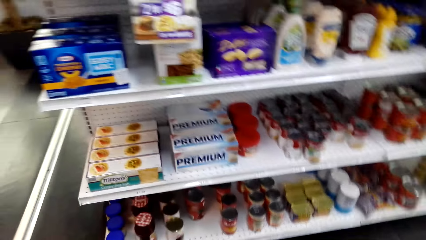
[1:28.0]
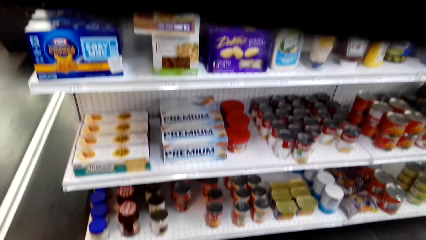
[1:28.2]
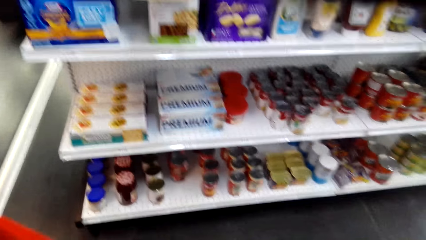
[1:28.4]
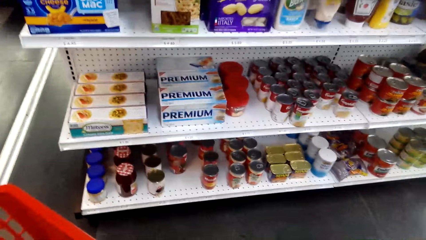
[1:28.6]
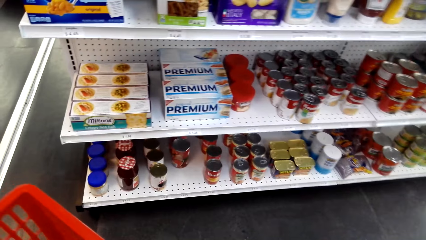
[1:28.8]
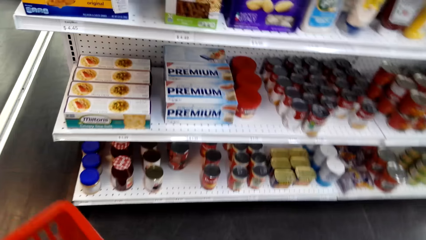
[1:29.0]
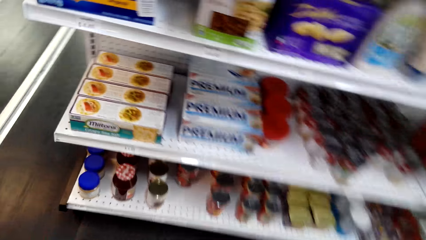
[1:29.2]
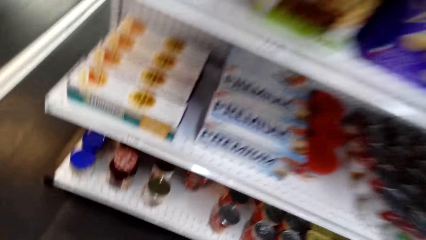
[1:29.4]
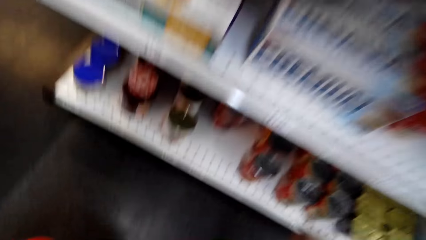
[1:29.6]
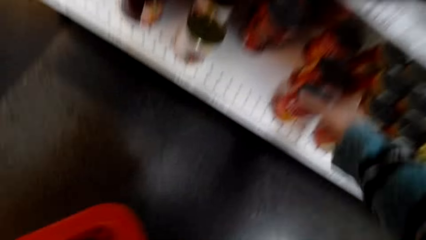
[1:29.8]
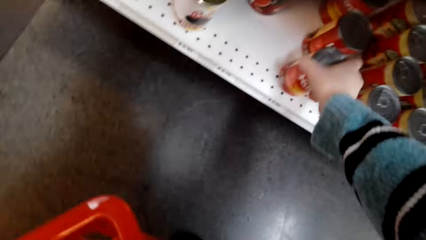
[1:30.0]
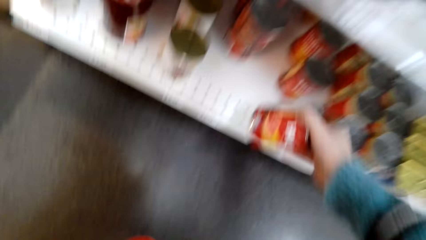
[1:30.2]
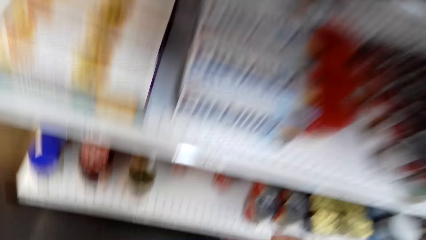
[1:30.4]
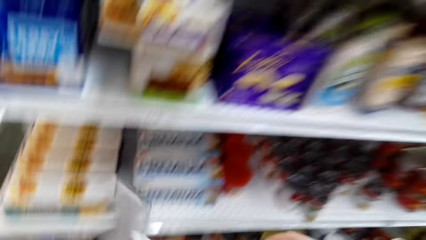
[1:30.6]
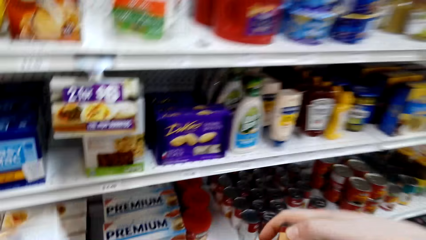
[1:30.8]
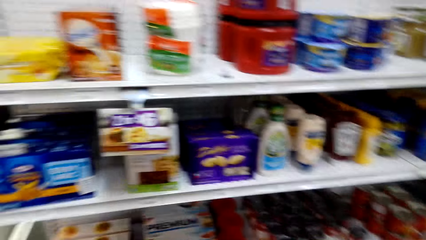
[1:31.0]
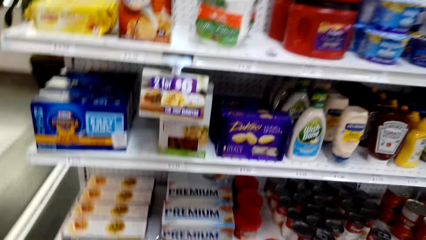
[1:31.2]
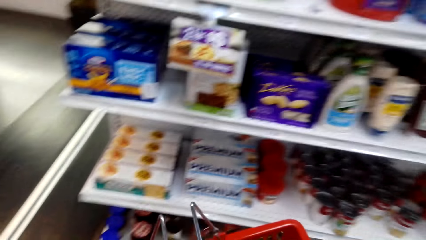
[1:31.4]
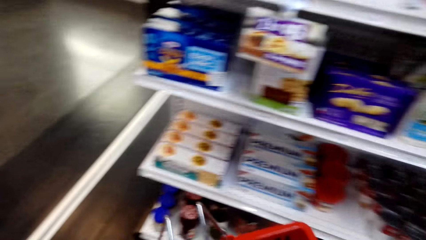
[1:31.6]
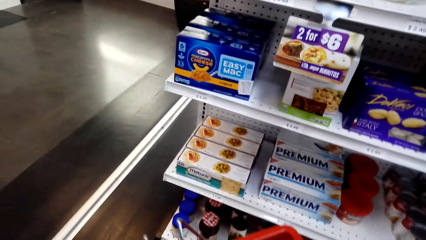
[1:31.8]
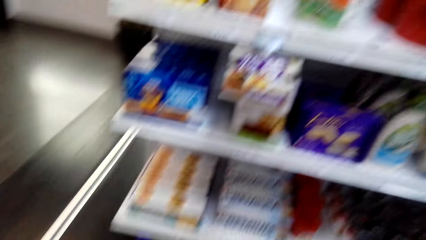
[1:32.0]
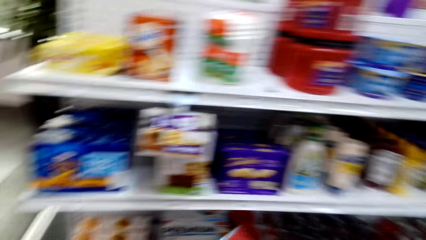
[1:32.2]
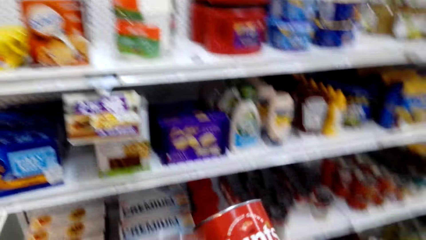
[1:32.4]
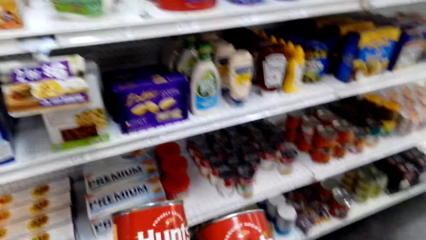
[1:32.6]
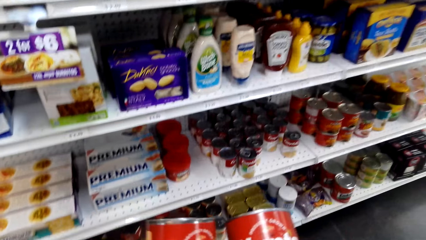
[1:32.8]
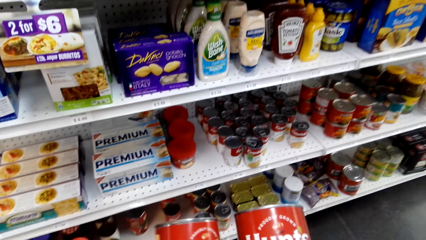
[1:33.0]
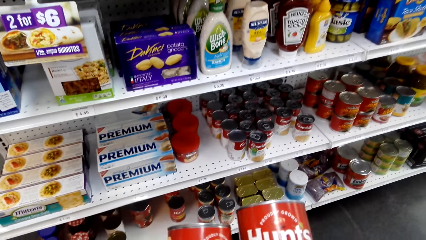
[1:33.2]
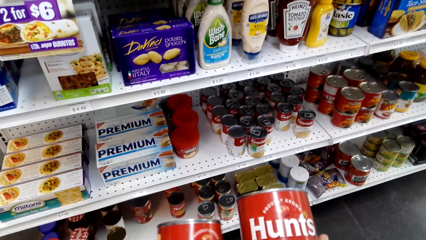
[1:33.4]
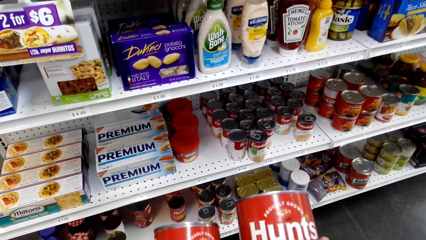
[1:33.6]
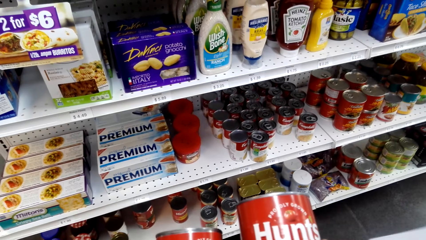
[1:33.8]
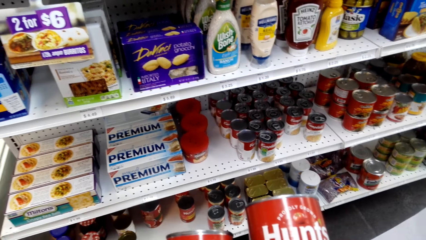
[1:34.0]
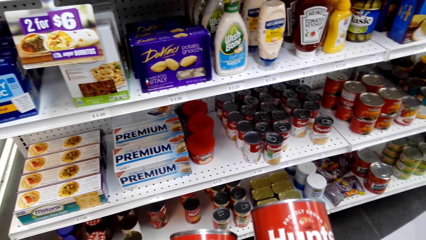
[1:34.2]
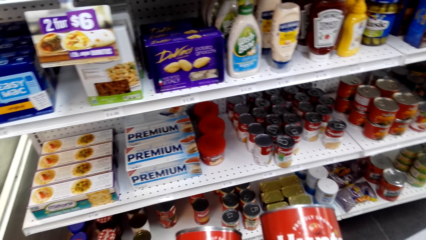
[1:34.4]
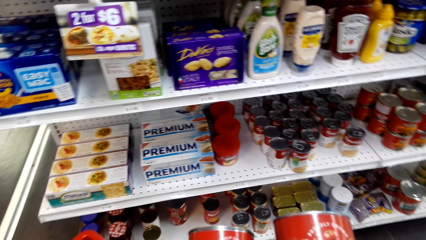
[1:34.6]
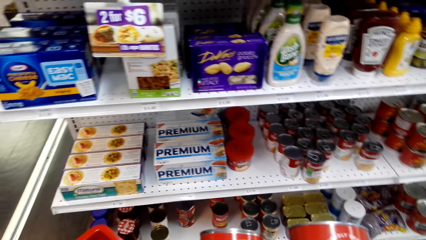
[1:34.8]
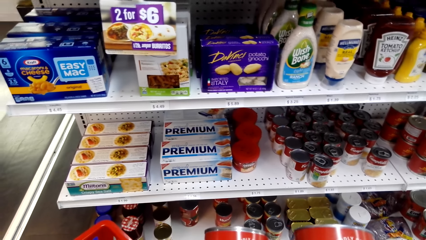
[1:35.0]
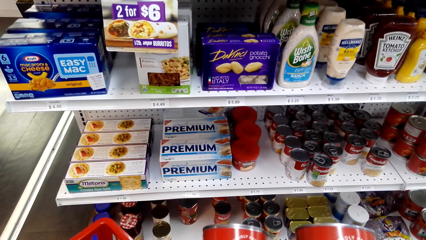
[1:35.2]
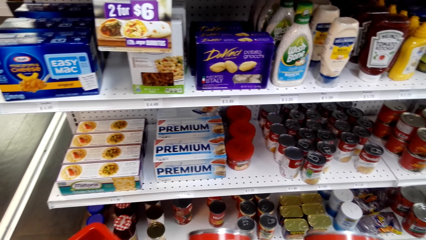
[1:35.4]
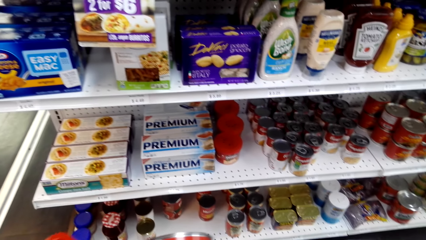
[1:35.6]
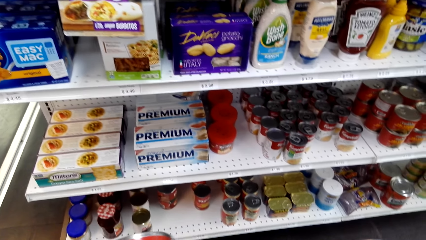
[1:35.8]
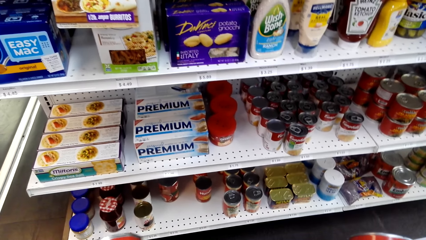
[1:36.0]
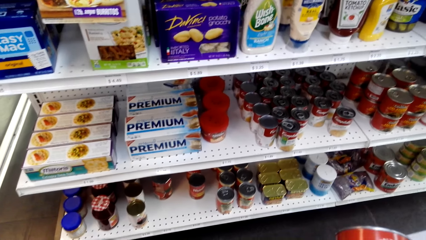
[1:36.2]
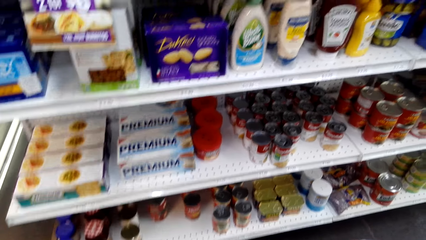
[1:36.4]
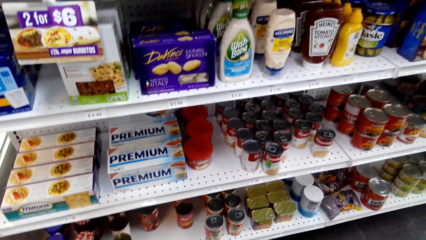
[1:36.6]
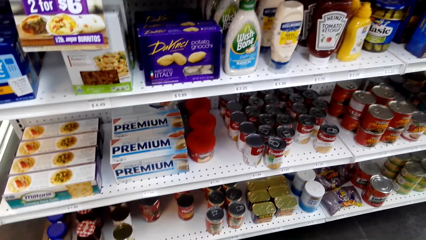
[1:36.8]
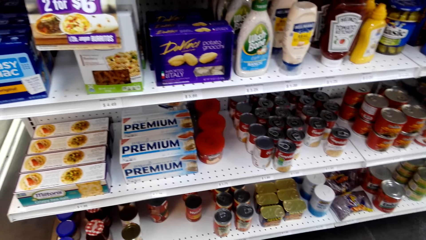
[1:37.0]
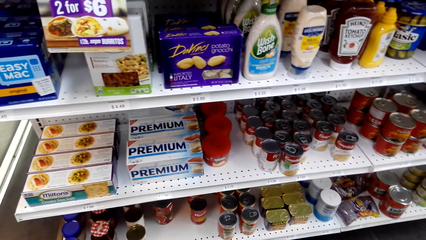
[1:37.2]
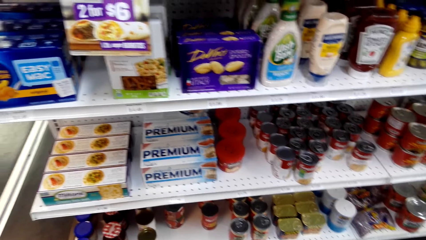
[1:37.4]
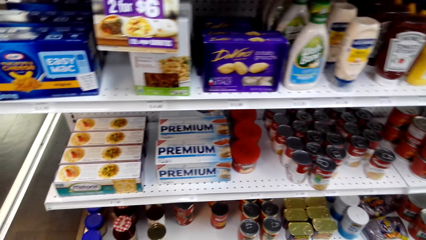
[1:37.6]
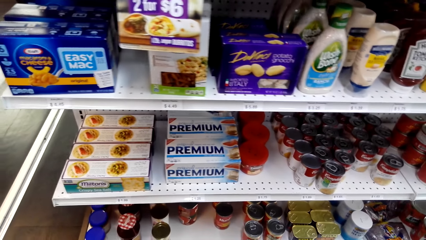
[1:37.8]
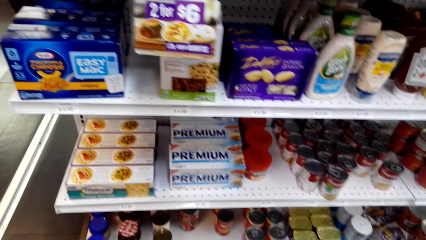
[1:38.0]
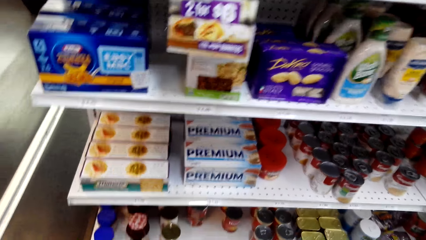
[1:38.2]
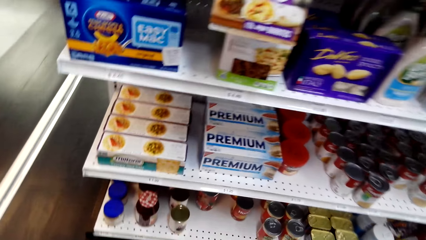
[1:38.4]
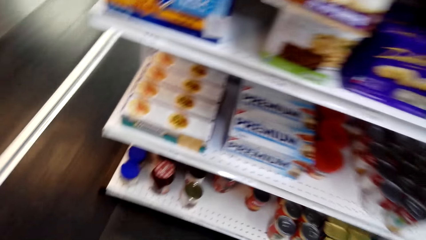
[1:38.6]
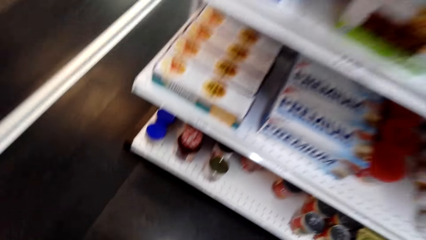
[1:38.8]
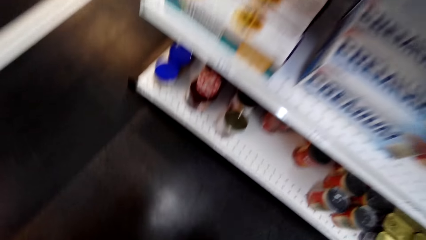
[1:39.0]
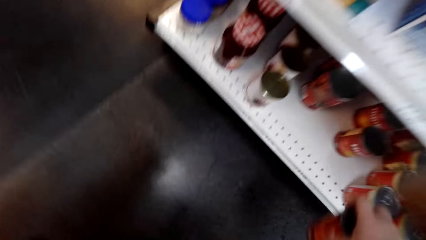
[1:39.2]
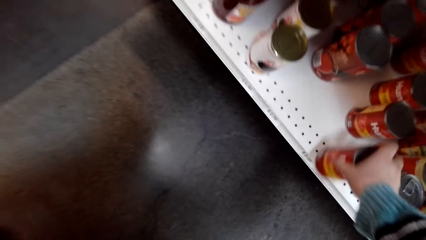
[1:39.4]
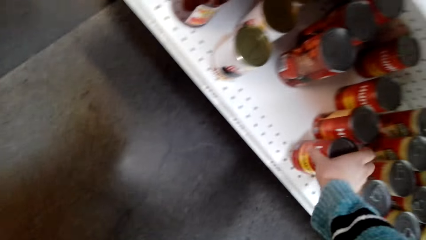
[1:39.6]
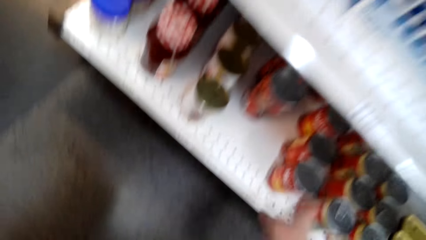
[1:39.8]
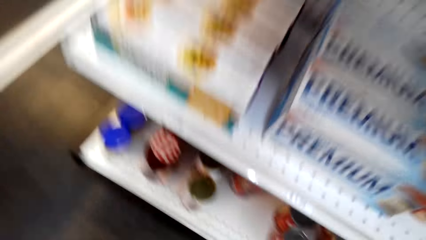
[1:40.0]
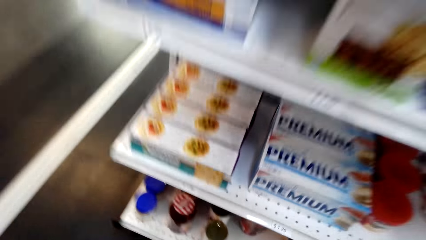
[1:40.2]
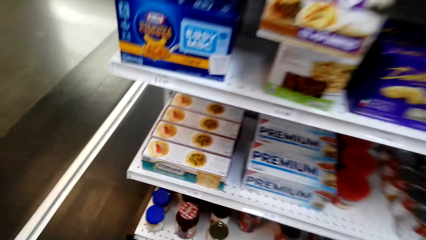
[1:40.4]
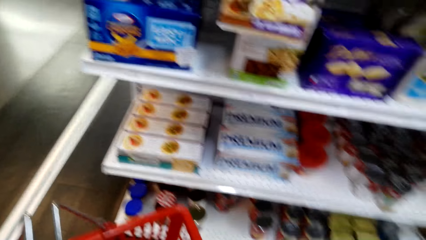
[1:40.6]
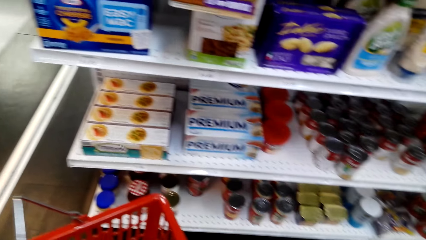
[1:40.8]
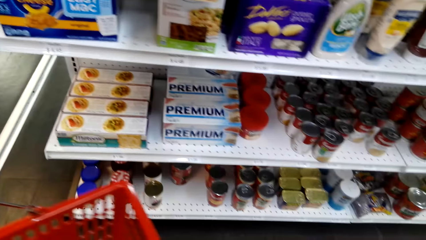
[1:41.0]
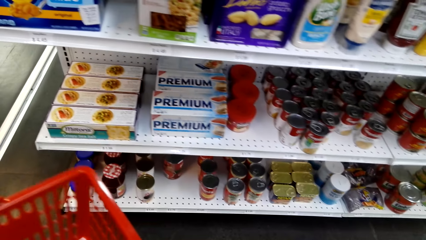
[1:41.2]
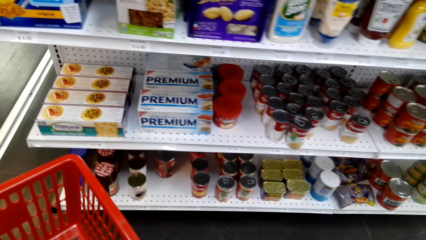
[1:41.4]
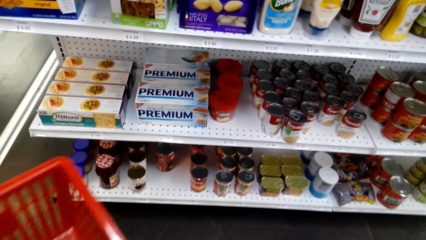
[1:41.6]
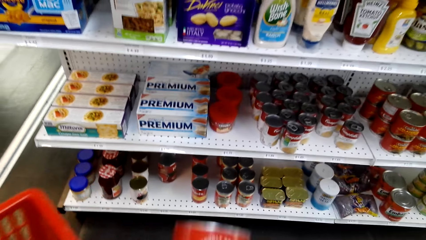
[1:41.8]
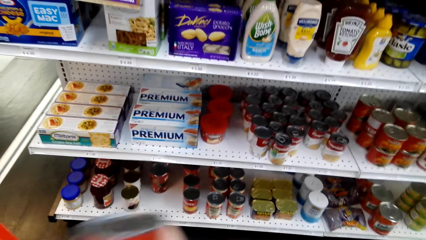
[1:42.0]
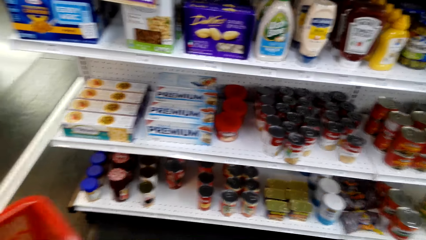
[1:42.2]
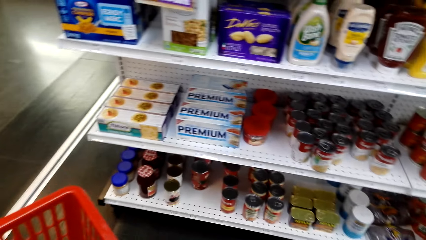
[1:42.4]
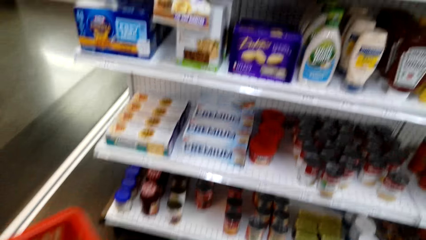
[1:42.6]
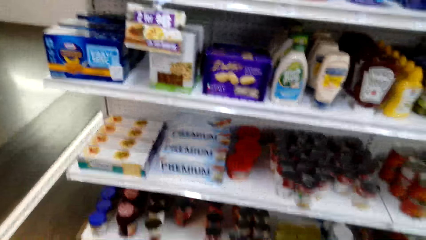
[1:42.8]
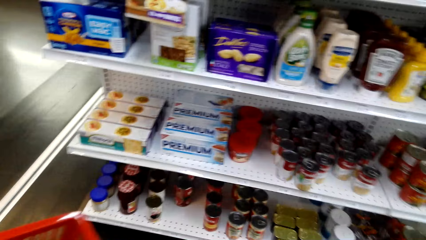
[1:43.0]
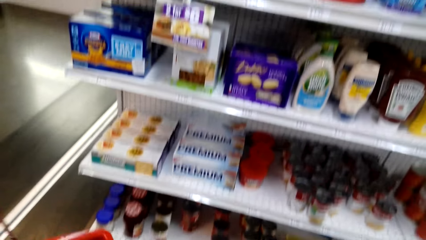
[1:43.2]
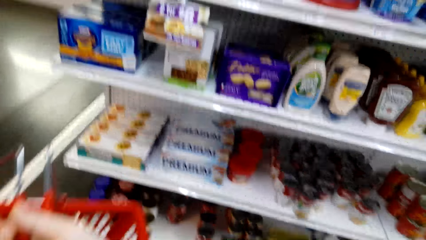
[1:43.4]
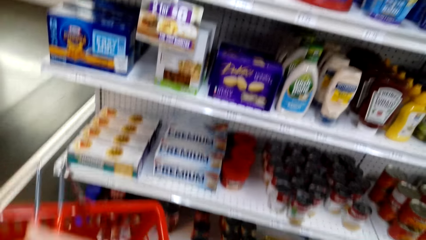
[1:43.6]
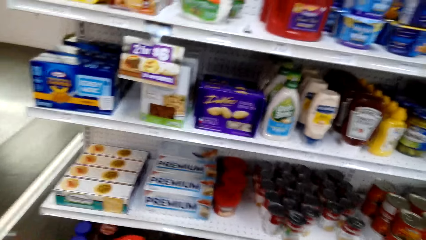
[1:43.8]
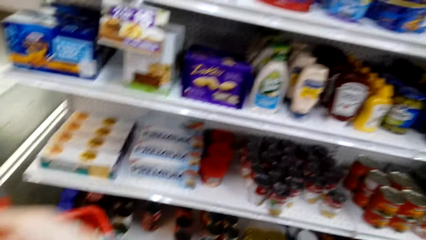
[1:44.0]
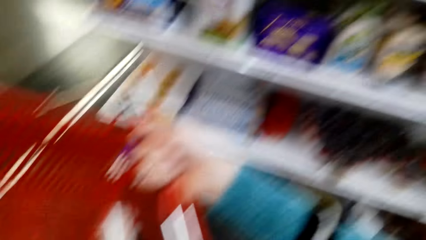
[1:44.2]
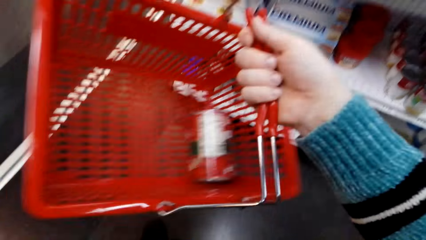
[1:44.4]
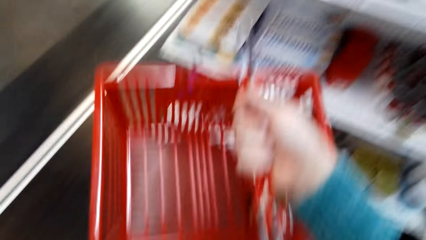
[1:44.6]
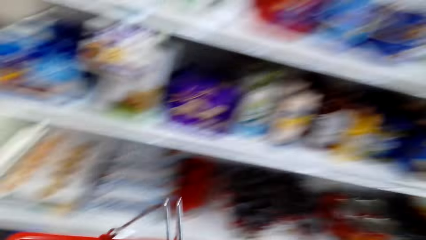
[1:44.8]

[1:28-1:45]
The camera wearer picks up a storage can from the shelf. They check the writings on the storage can. They compare pasta sauce. They put the storage can on the shelf. They put the storage can in the shopping basket.
